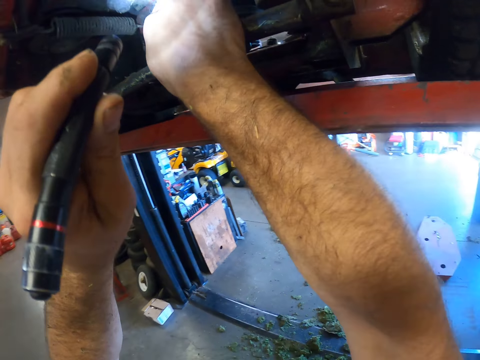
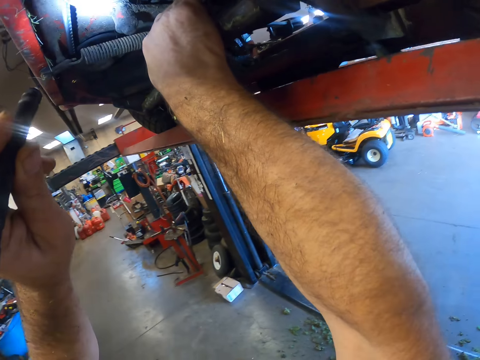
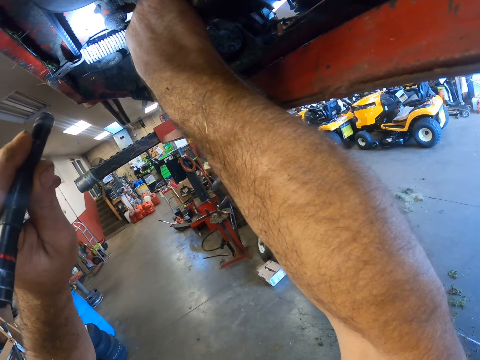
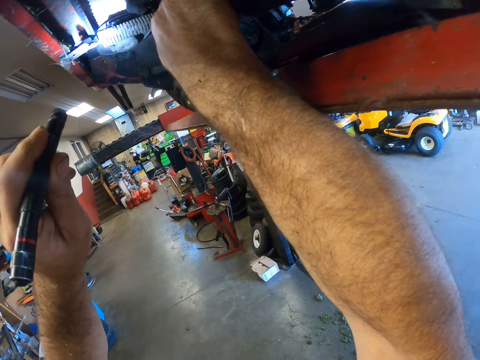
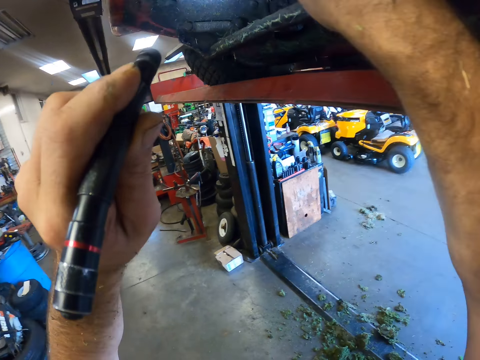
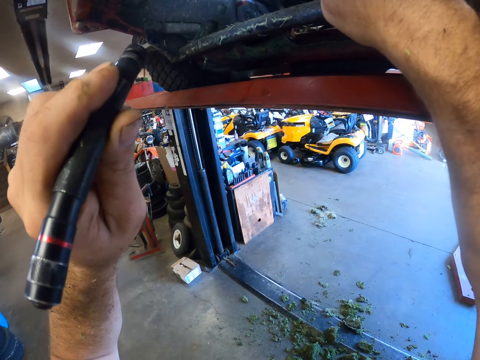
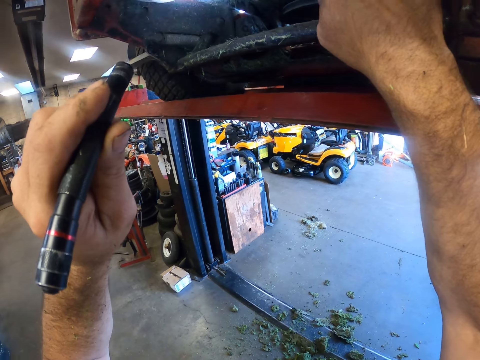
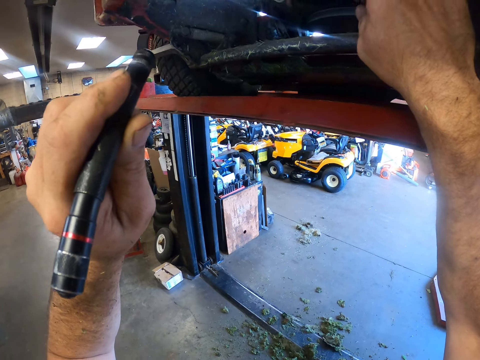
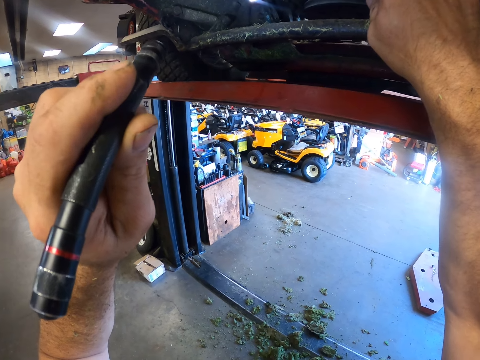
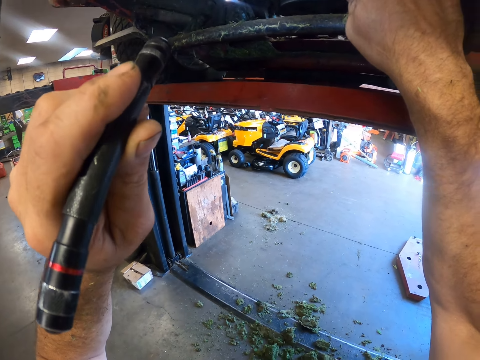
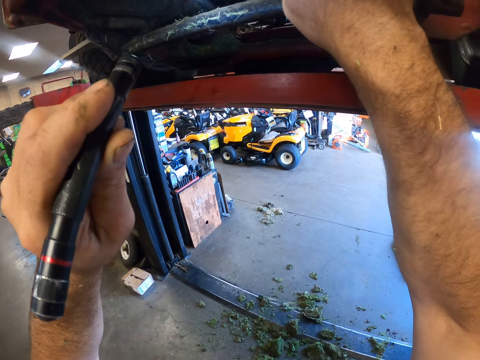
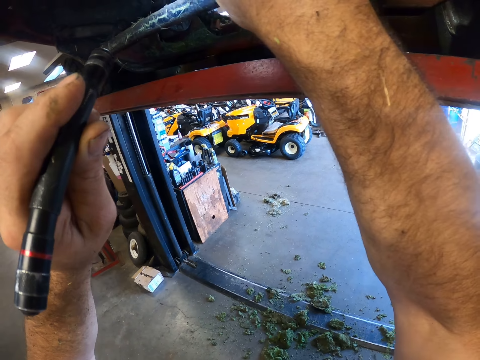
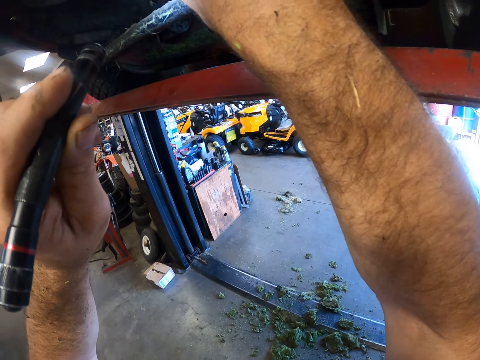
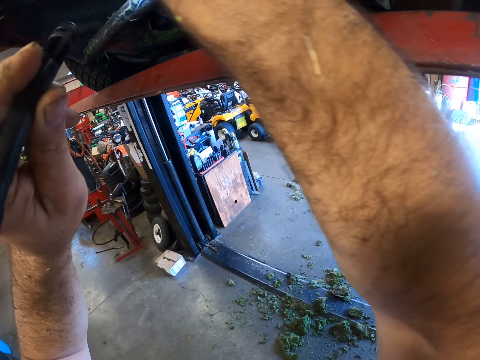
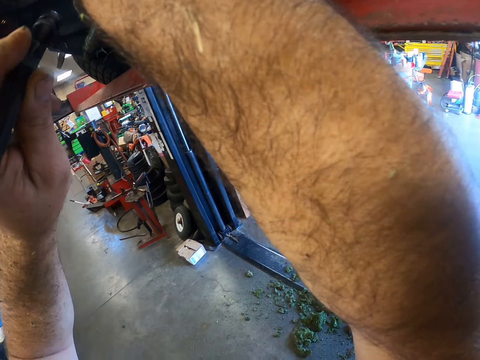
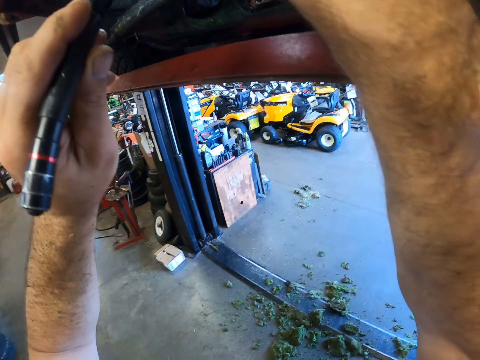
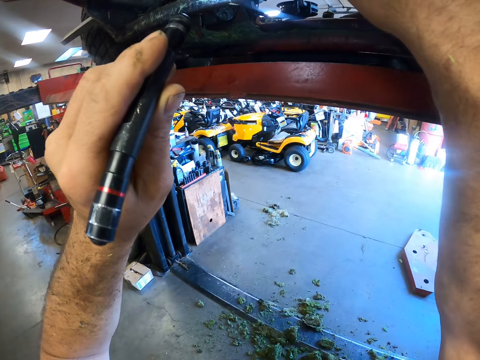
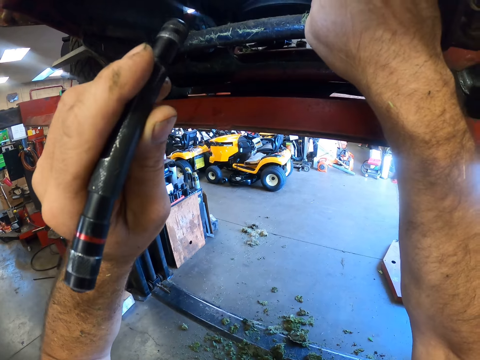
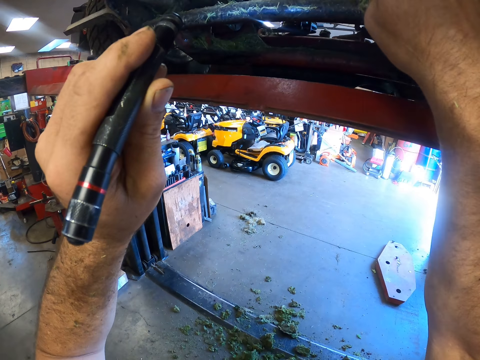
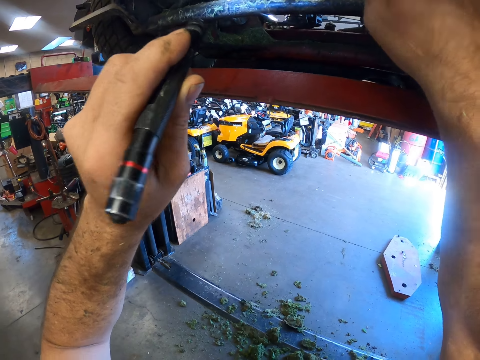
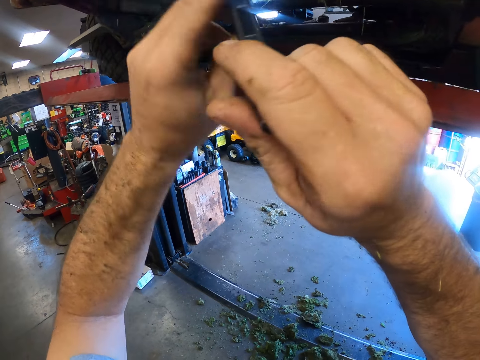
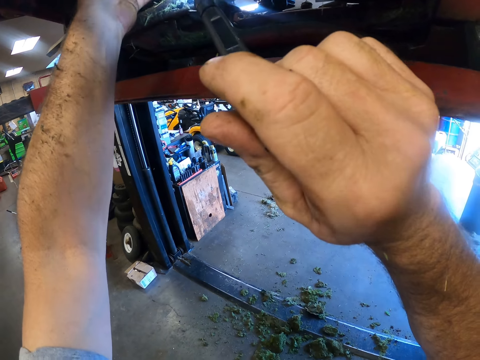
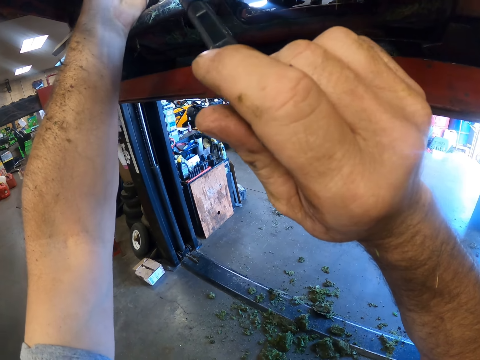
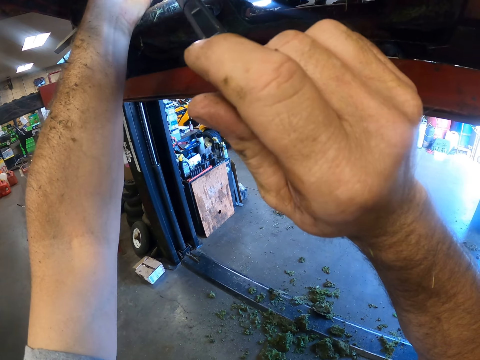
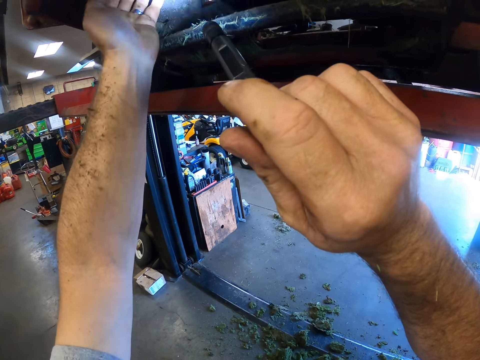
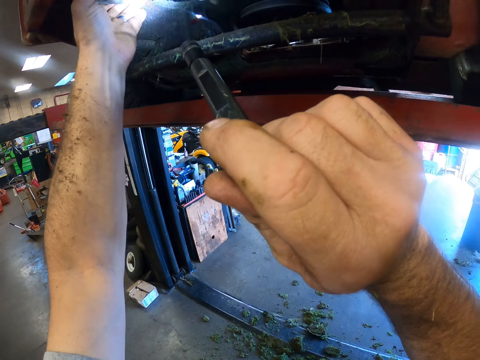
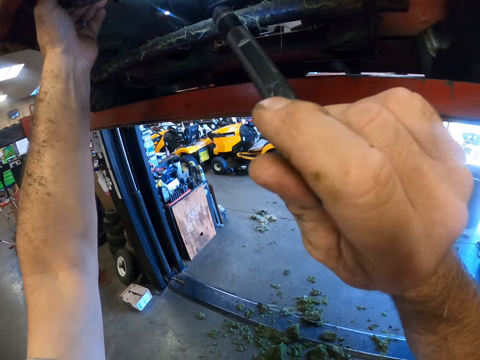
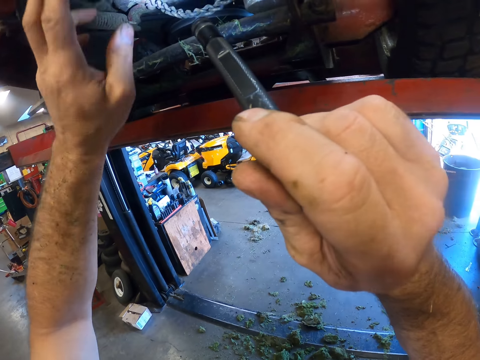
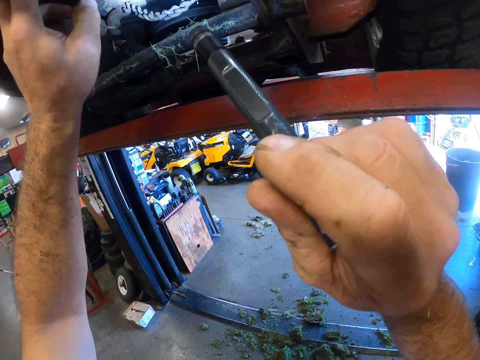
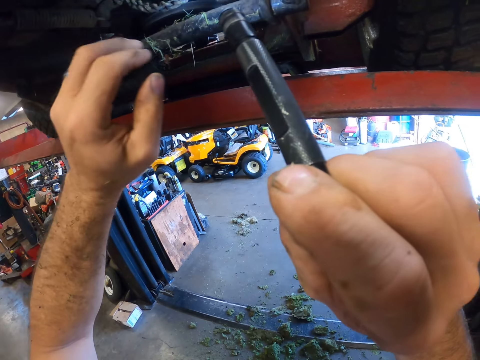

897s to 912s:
The camera wearer moves his head. He reflects a lawn mower. He turns left. He moves his head. He touches a torch. He reflects the lawn mower. He touches the lawn mower.

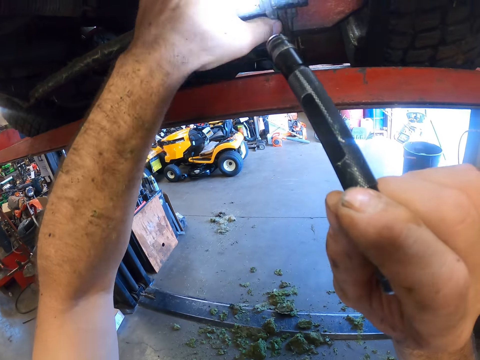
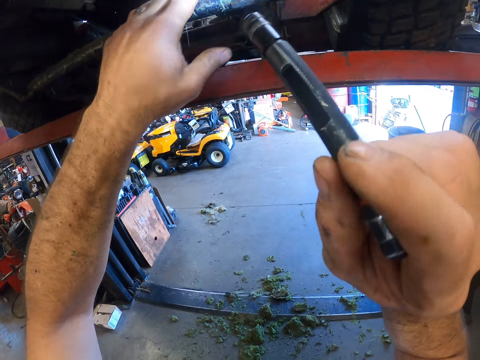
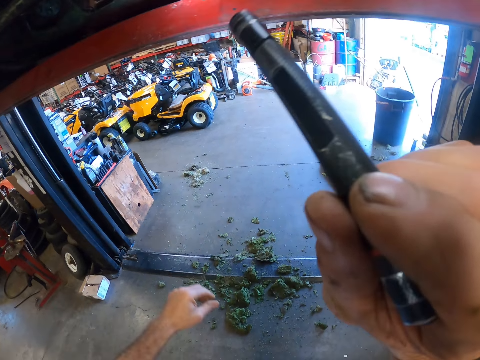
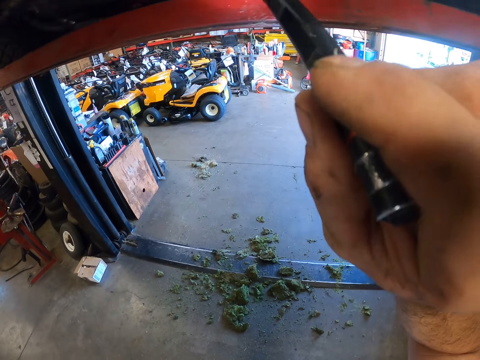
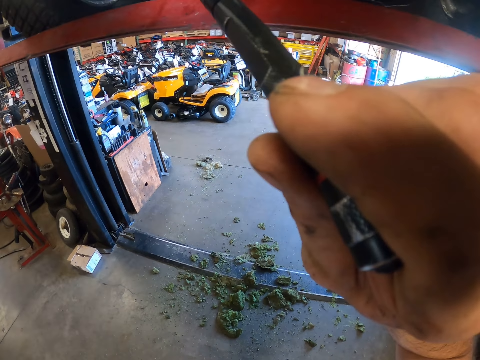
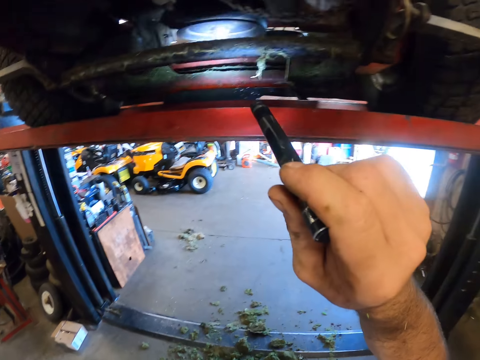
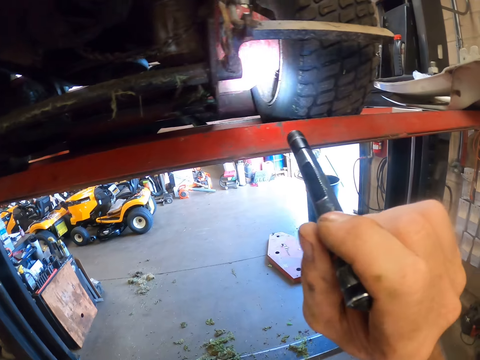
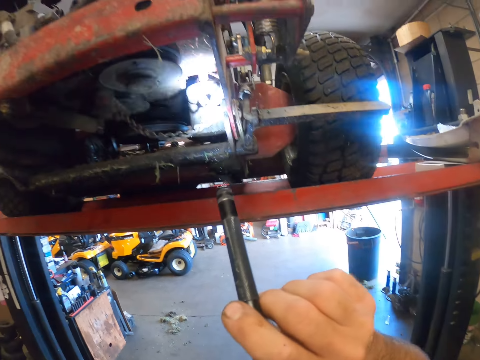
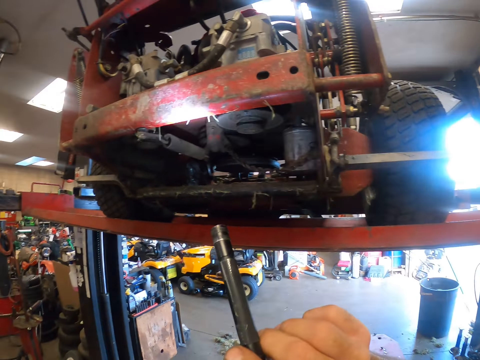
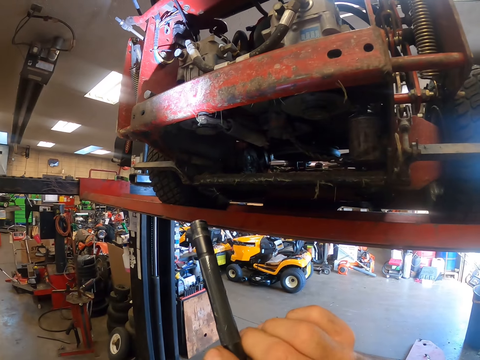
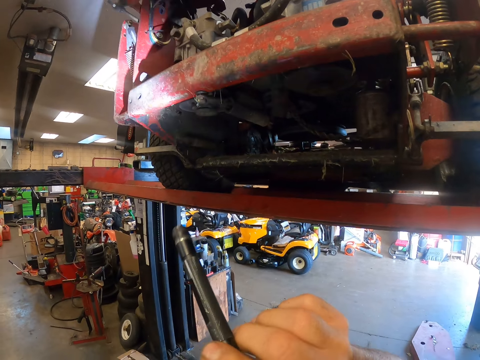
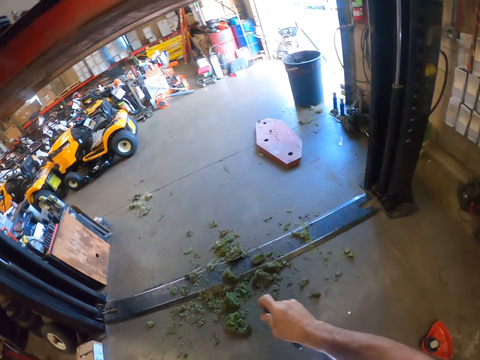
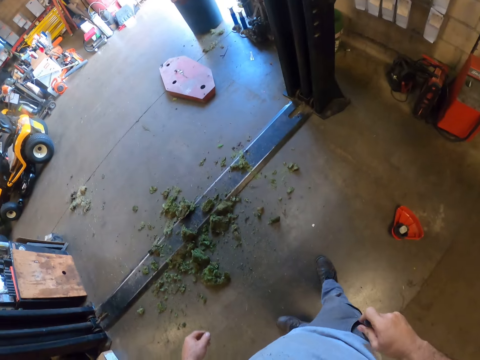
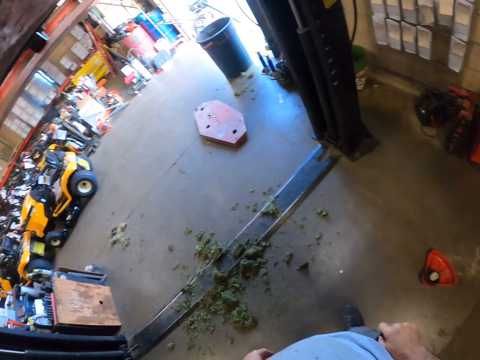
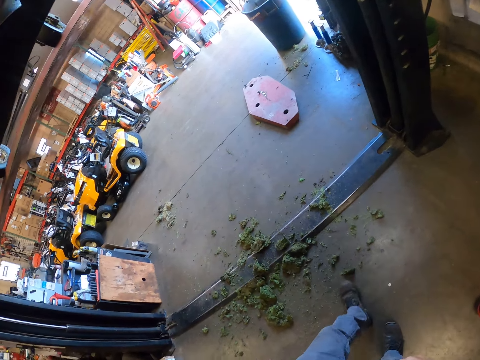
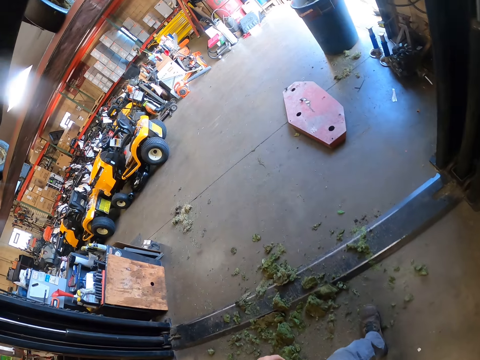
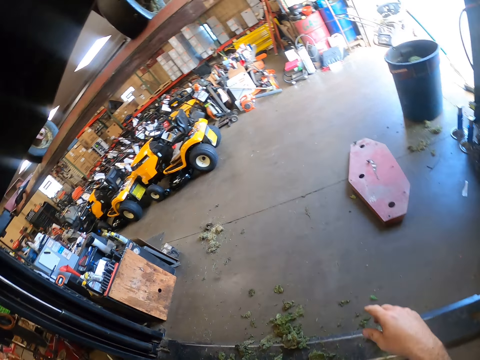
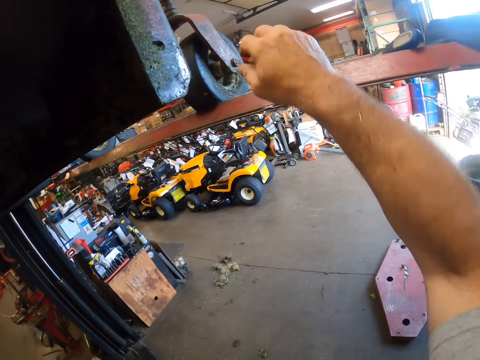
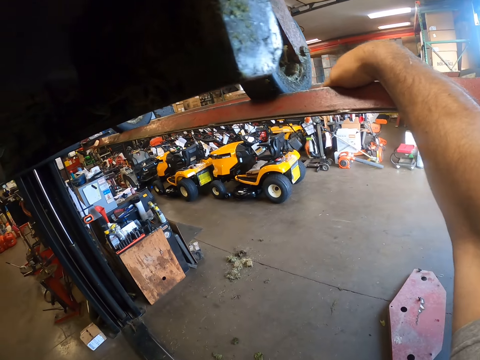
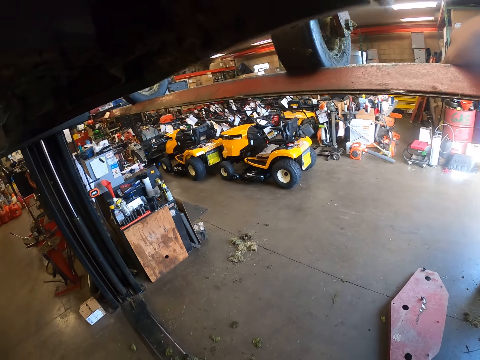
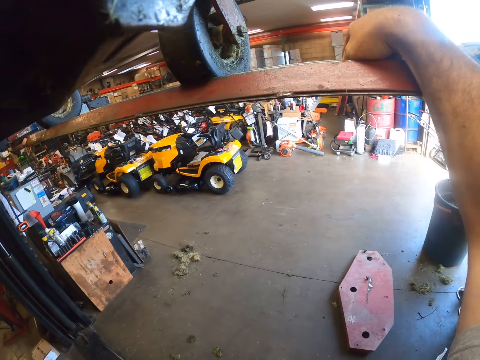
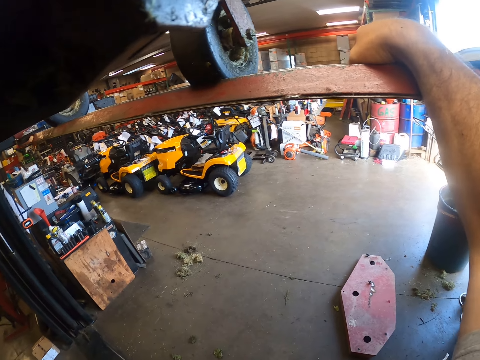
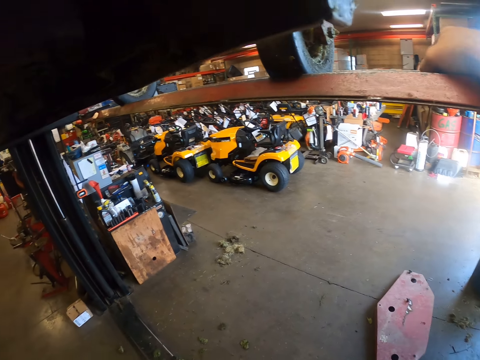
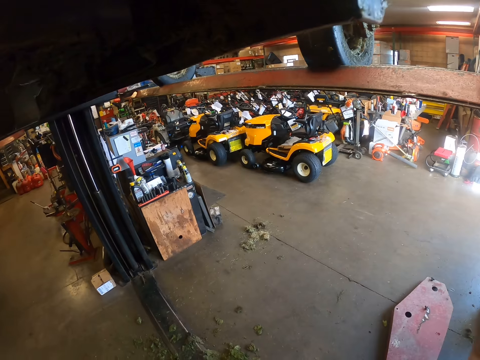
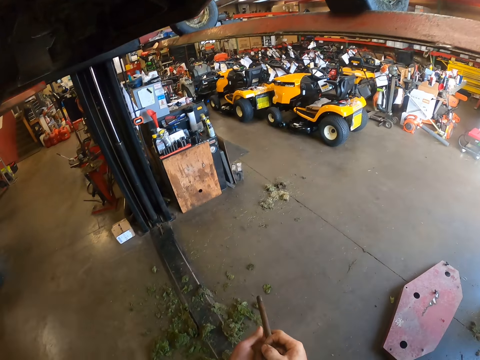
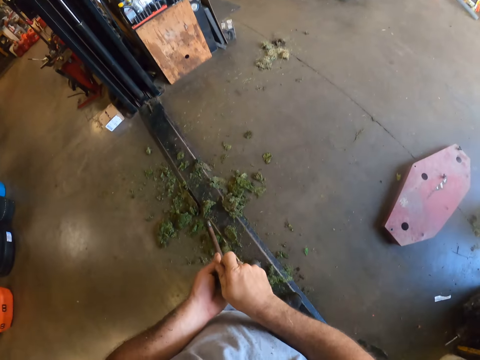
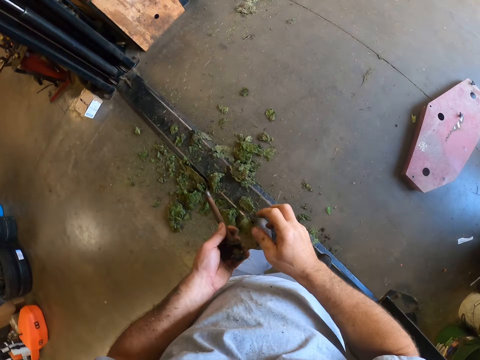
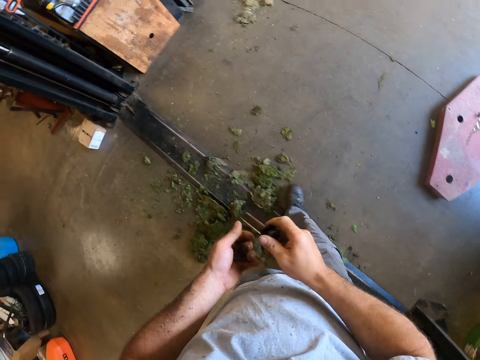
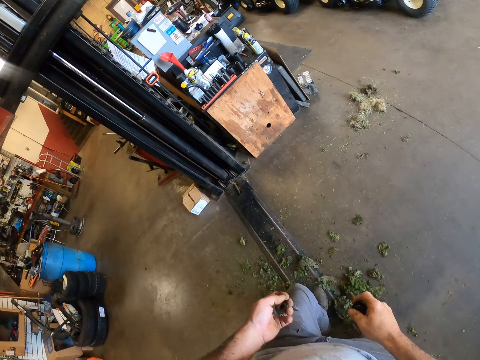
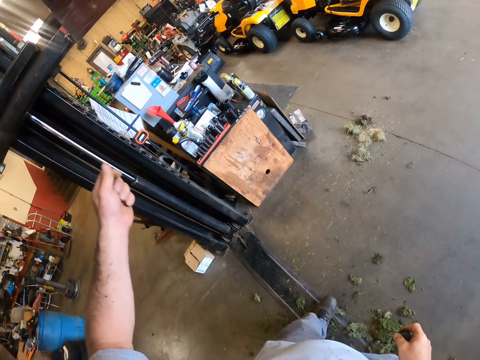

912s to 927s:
The camera wearer touches a lawn mower with his left hand. He drops his left hand. He reflects the lawn mower with a torch. He moves his head. He puts off the torch light. He turns right. He moves his body. He picks up something. He places his hand on the lift stand. He takes an iron from the lift stand. He holds something with both hands. He holds something with one hand.
